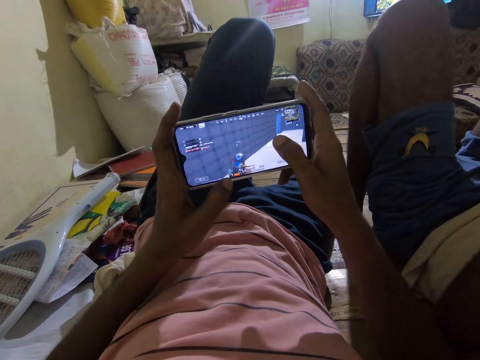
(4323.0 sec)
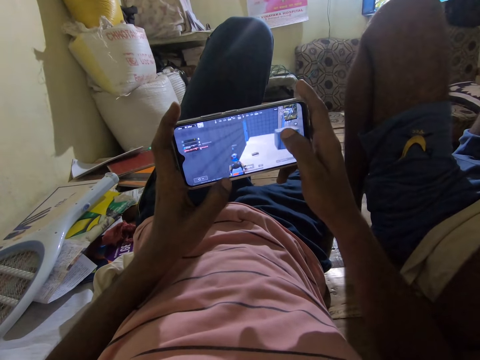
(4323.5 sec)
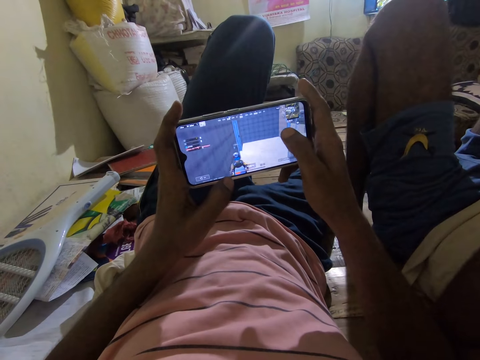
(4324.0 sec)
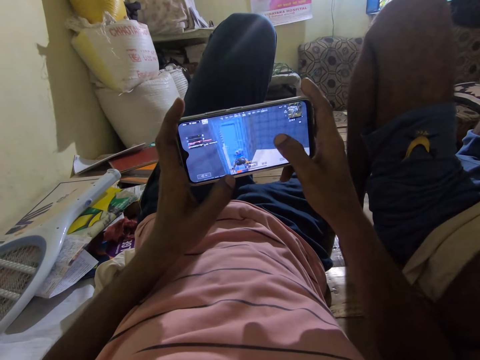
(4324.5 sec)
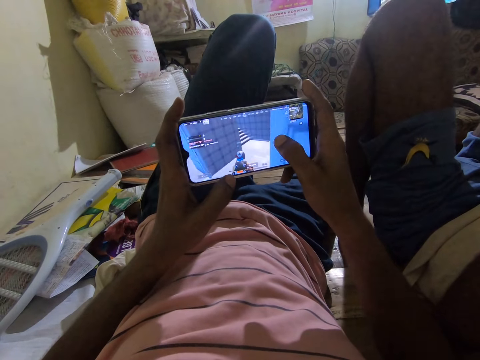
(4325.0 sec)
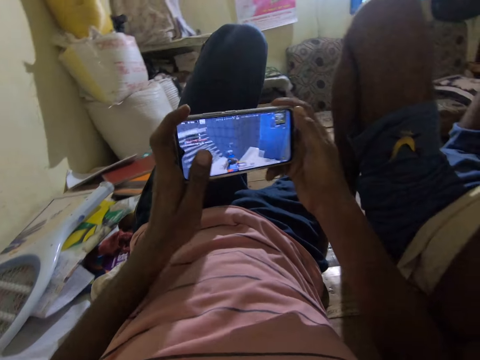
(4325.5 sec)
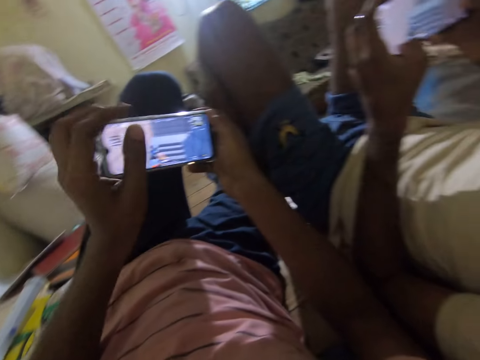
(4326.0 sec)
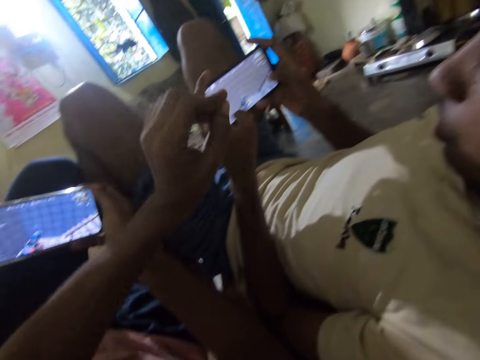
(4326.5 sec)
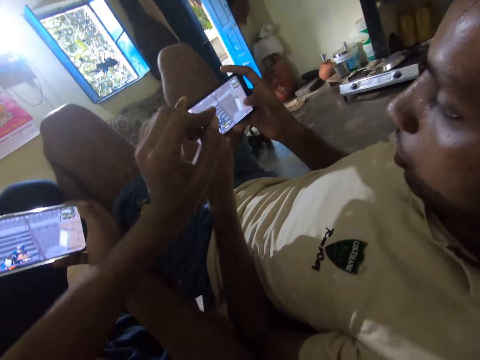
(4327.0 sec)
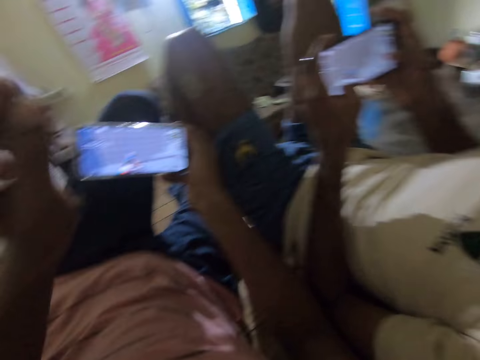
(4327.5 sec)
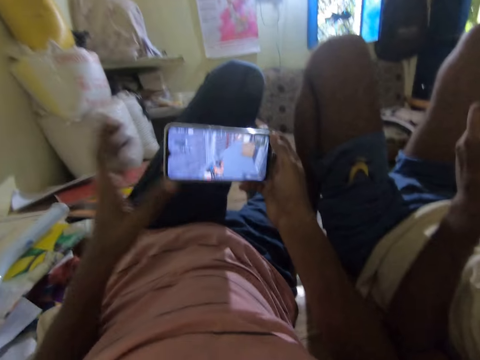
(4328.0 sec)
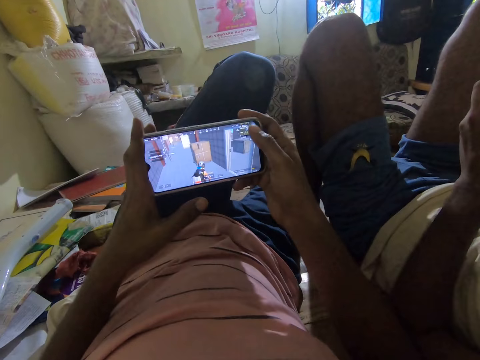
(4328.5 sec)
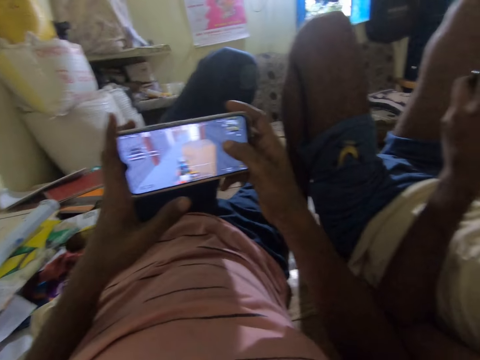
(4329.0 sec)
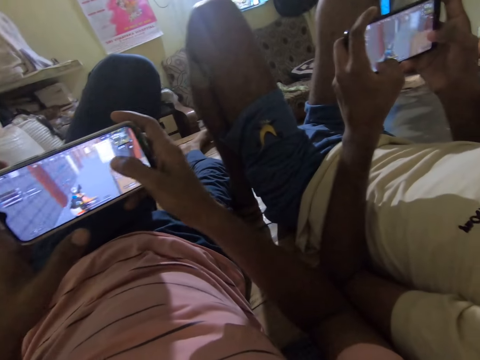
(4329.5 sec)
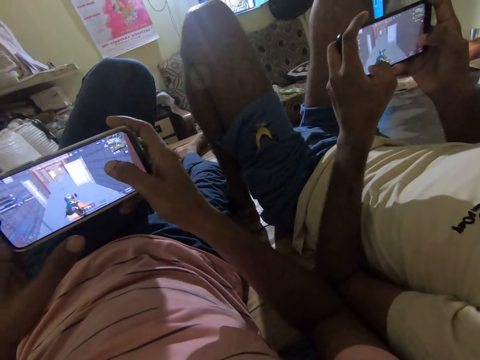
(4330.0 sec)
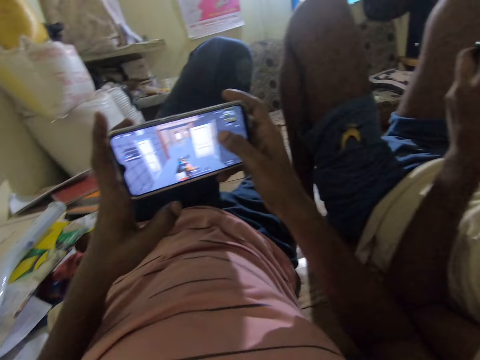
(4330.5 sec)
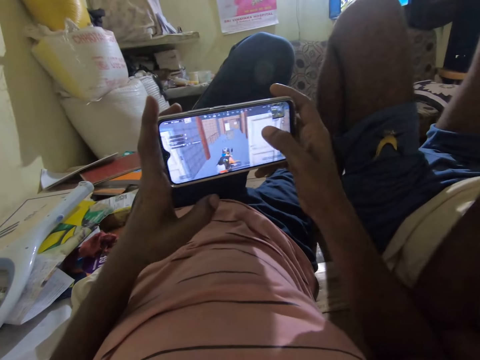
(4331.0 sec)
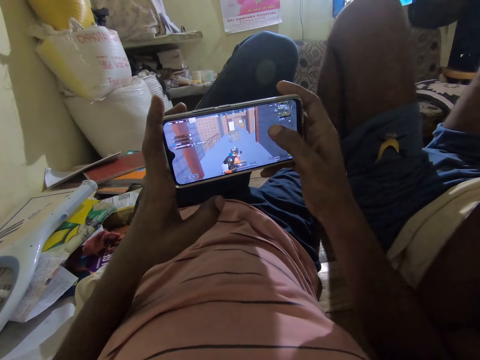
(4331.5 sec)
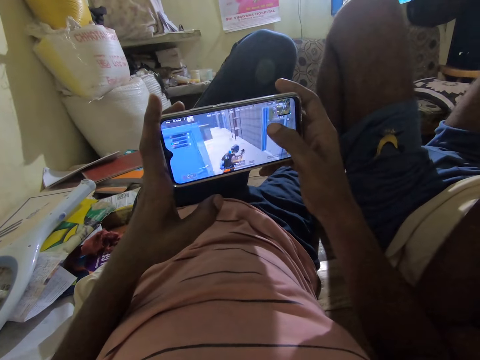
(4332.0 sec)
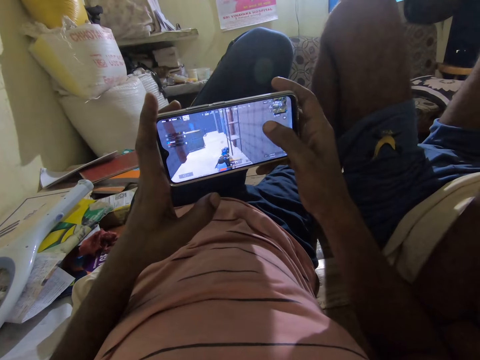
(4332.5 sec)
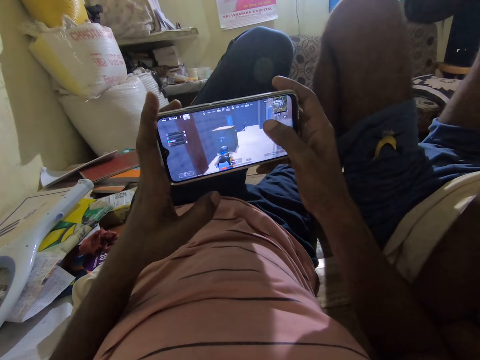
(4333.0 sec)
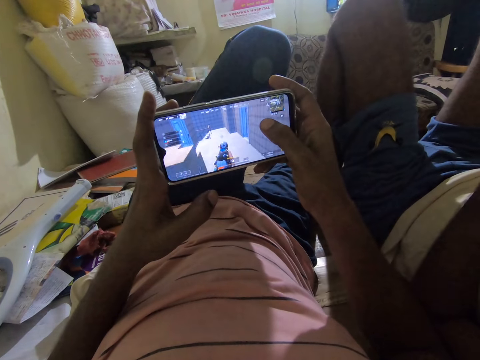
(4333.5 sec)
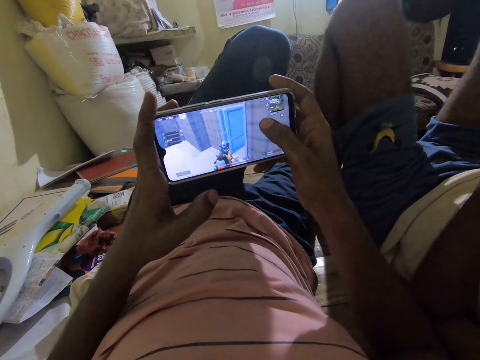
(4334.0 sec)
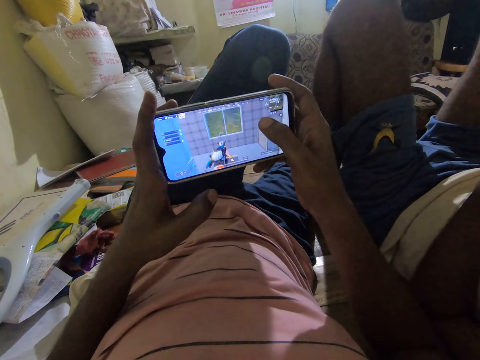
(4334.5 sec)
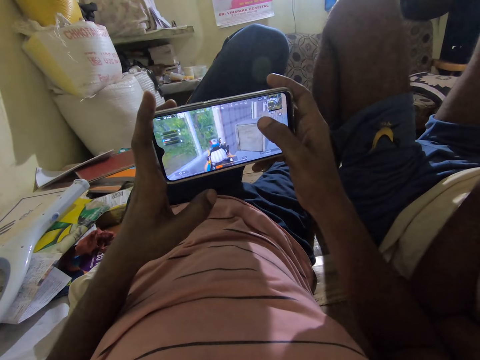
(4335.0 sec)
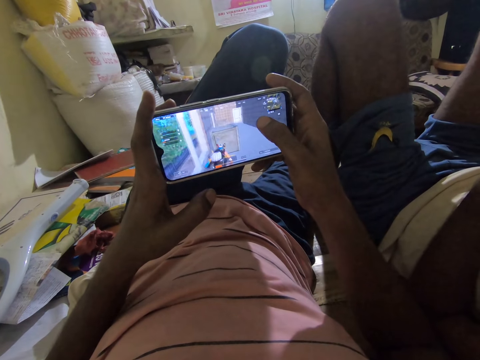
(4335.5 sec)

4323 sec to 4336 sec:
The camera wearer dialogues with the man, moves the left hand, operates the phone, and dialogues with the man. They play a game on the phone, dialogue with the man, and play a game on the phone. The man talks to the camera wearer.

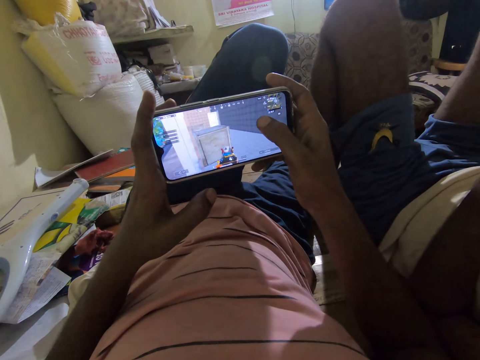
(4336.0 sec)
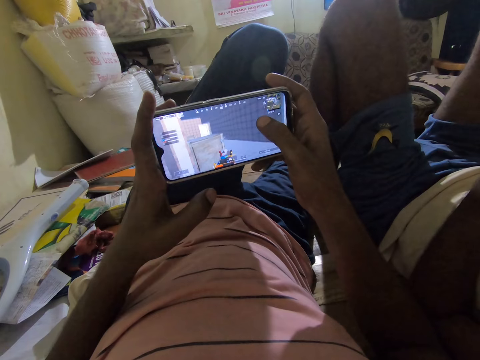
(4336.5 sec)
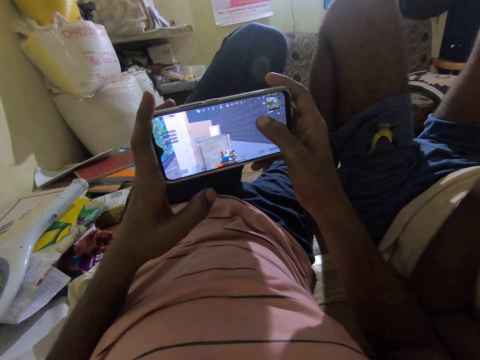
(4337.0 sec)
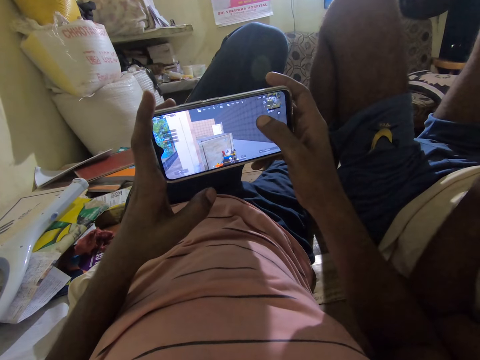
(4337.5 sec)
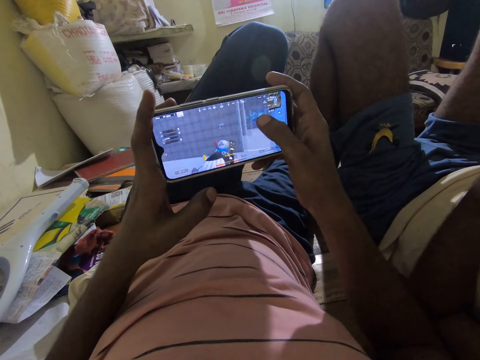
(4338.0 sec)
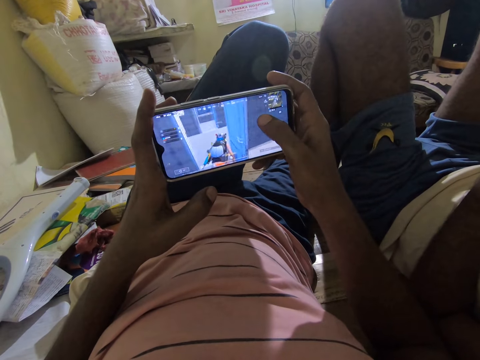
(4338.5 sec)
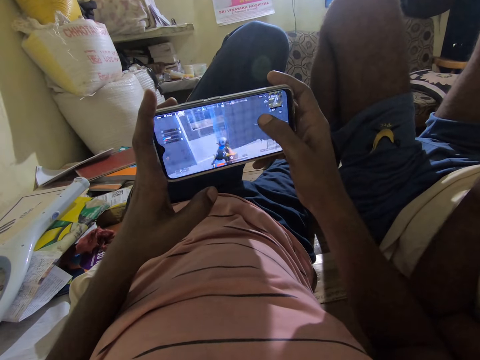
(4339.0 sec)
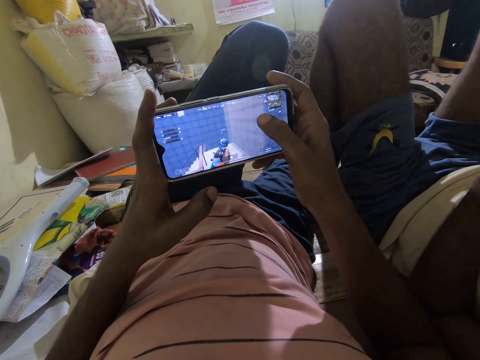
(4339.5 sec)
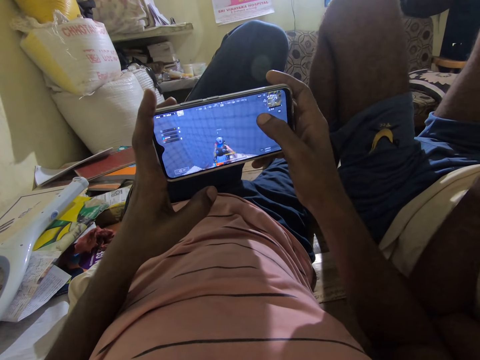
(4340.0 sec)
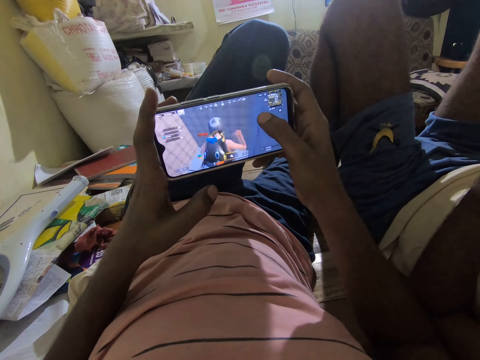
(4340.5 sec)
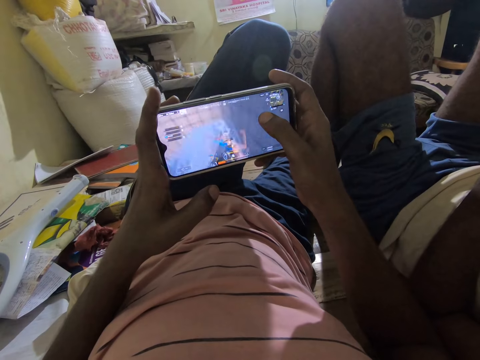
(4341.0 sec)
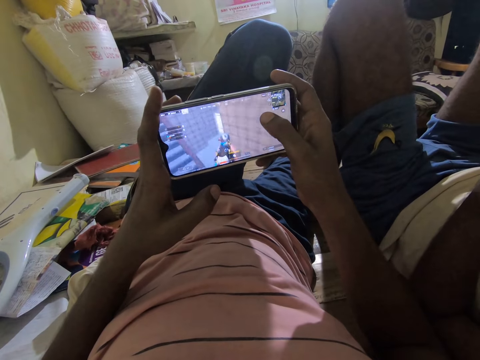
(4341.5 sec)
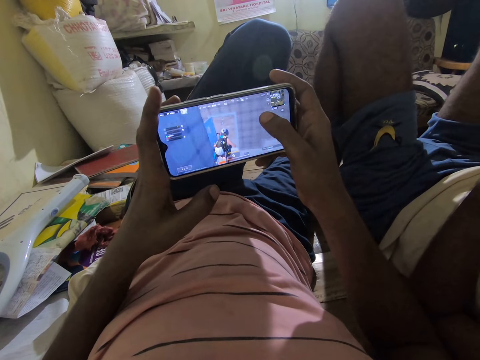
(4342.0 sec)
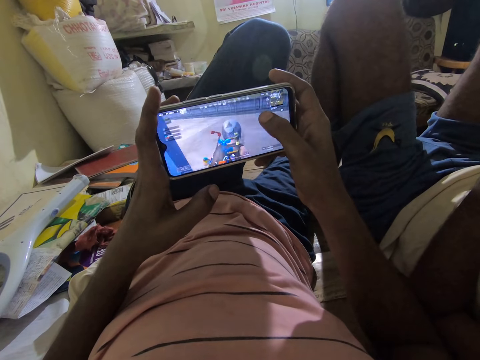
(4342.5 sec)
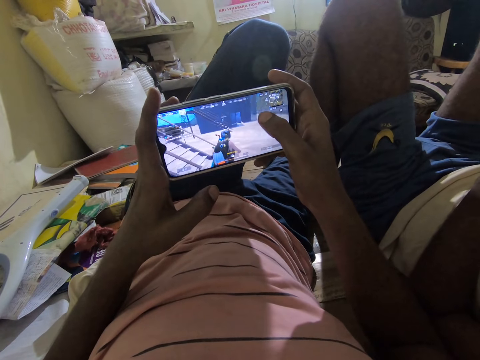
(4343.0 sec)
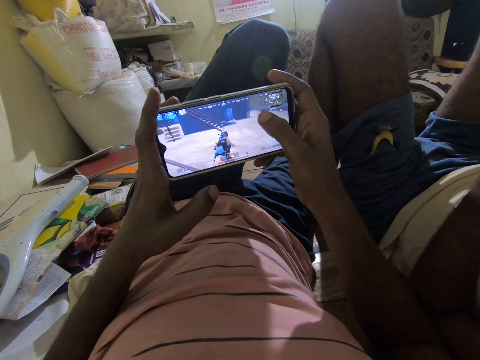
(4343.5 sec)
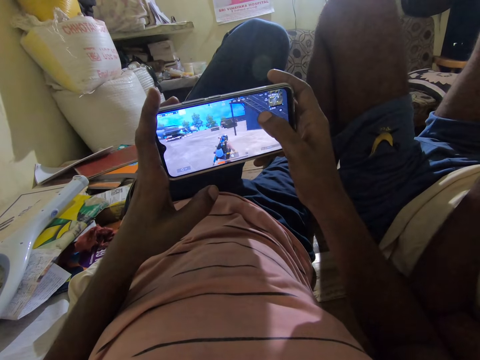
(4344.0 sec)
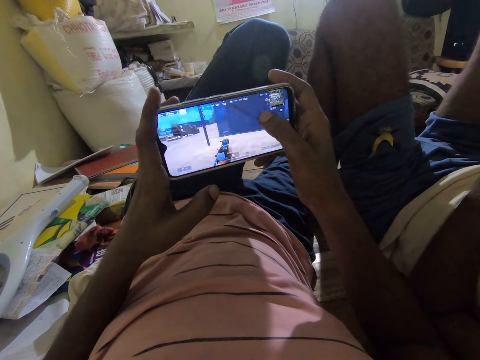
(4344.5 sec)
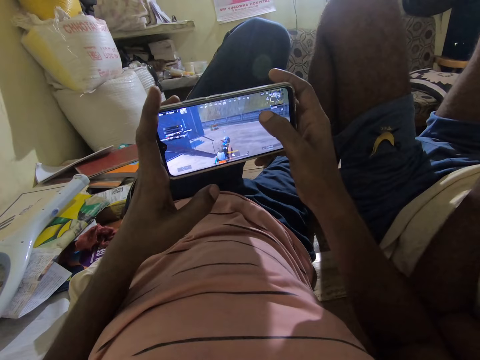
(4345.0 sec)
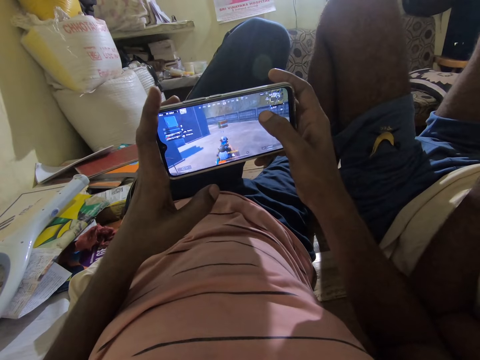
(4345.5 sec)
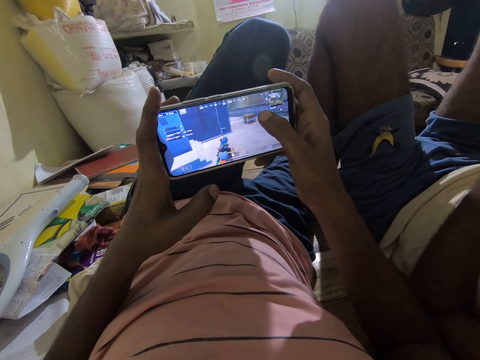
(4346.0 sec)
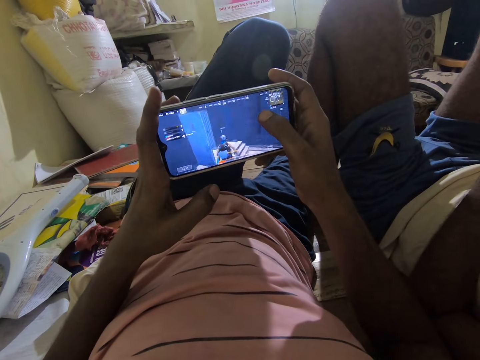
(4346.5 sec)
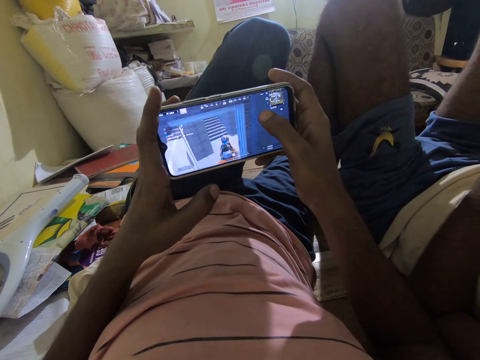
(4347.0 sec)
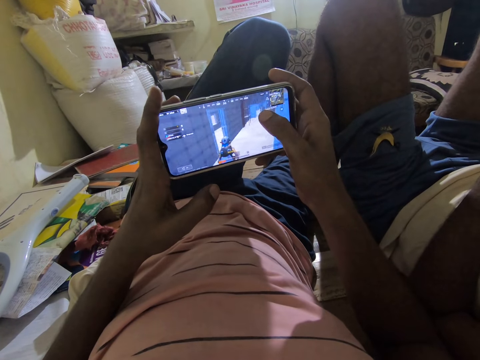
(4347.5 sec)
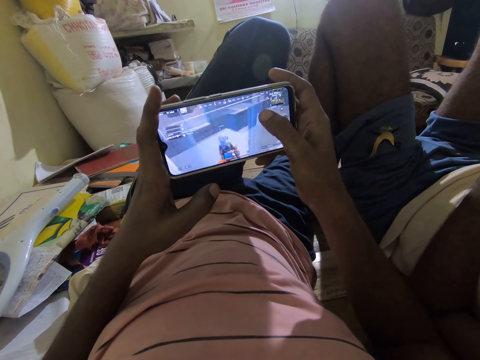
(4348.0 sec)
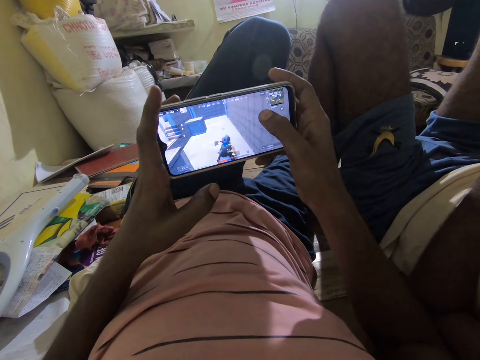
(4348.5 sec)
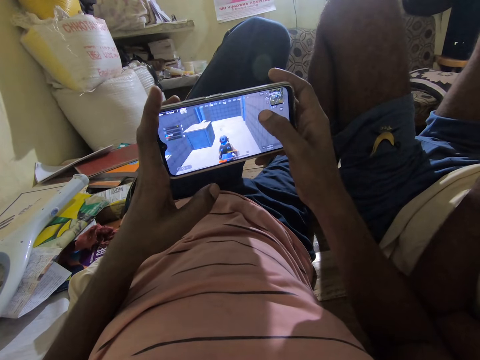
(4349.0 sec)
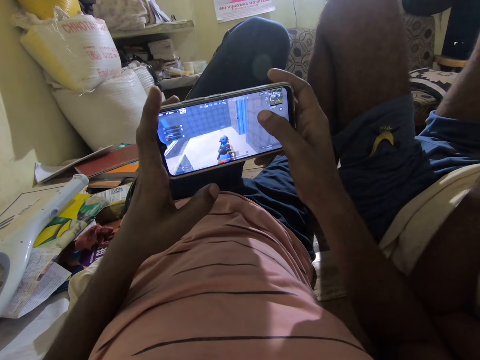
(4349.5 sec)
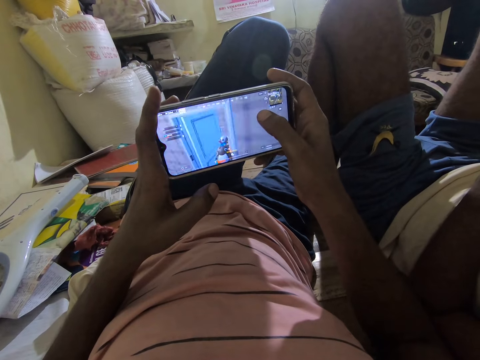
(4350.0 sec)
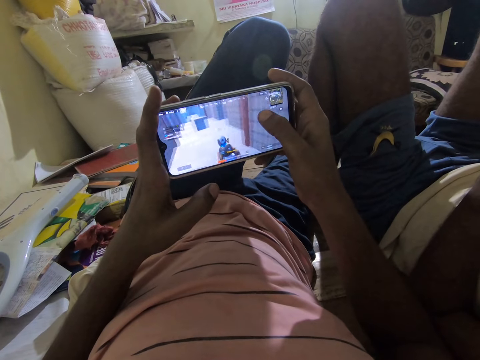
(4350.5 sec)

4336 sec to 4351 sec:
The camera wearer plays a game on the phone repeatedly.
